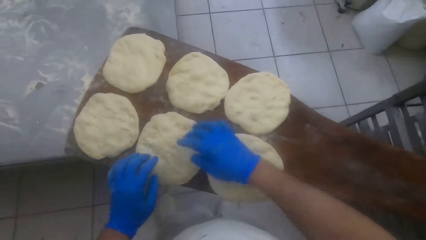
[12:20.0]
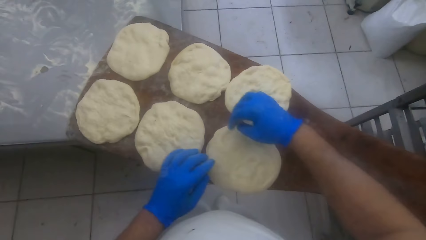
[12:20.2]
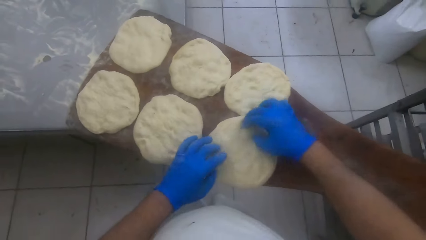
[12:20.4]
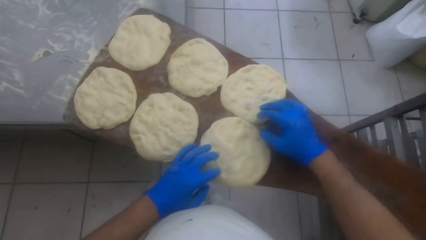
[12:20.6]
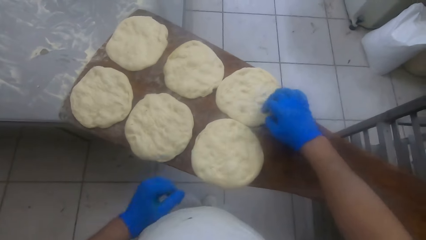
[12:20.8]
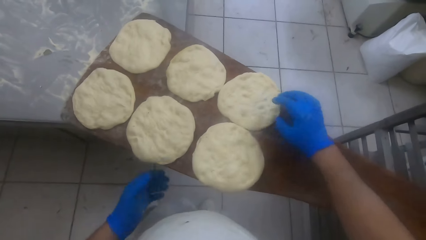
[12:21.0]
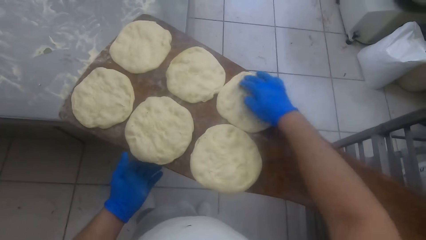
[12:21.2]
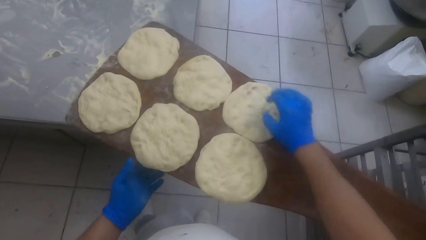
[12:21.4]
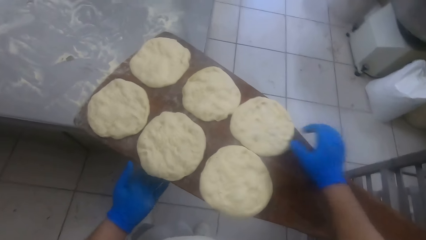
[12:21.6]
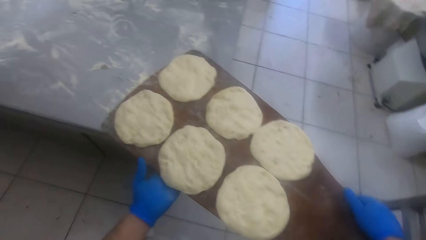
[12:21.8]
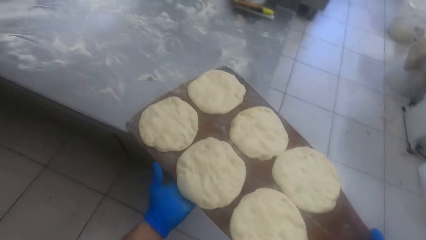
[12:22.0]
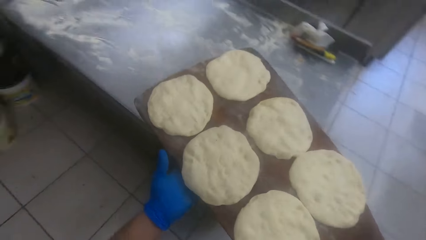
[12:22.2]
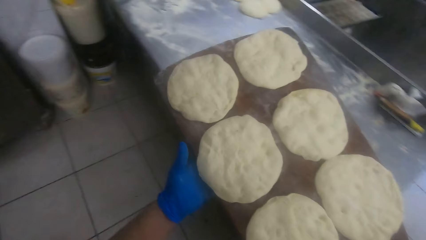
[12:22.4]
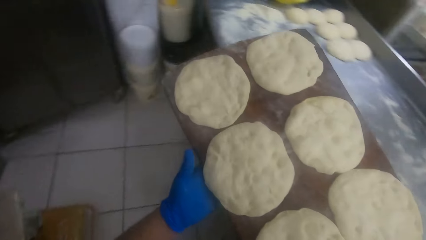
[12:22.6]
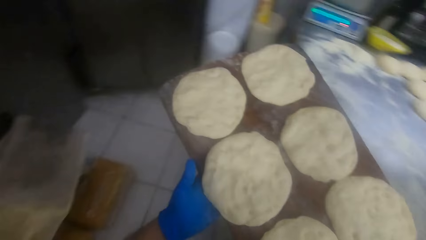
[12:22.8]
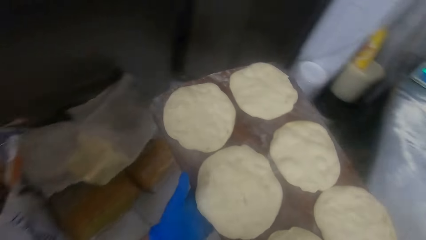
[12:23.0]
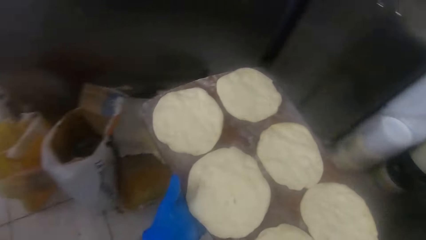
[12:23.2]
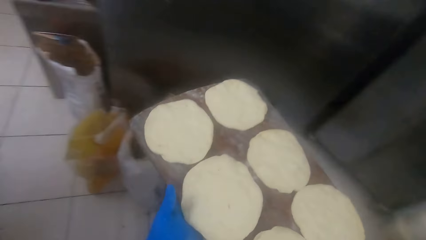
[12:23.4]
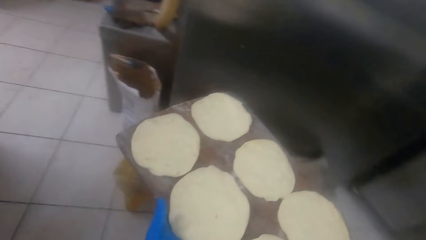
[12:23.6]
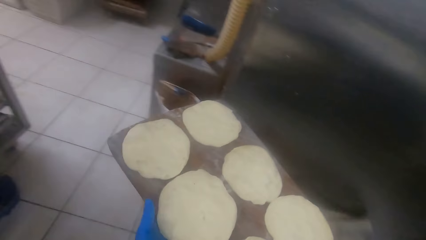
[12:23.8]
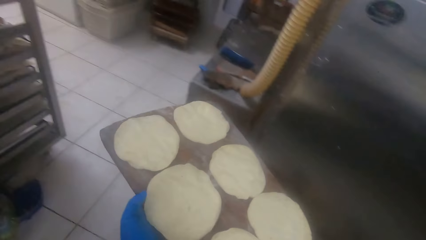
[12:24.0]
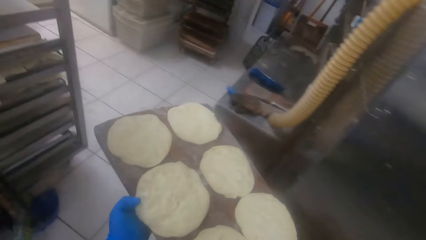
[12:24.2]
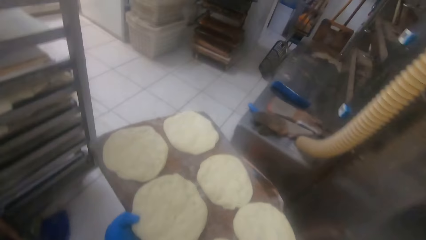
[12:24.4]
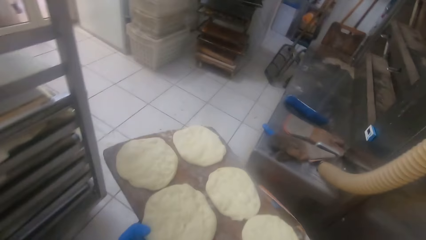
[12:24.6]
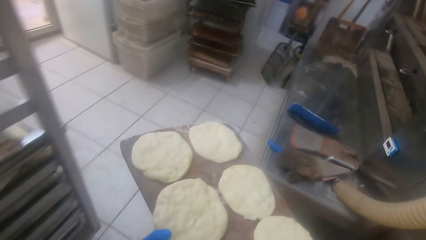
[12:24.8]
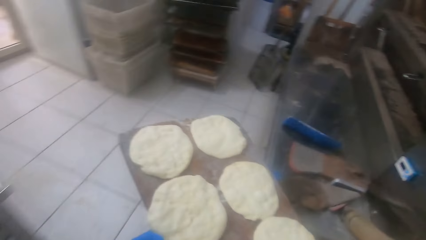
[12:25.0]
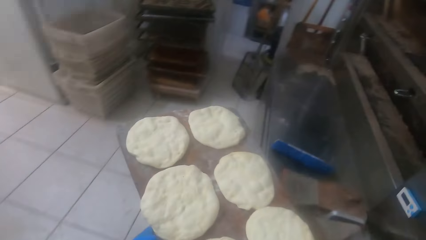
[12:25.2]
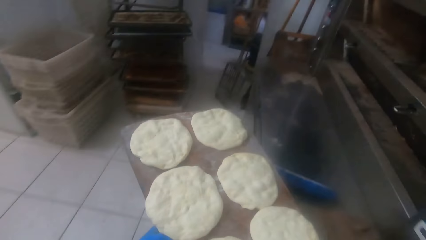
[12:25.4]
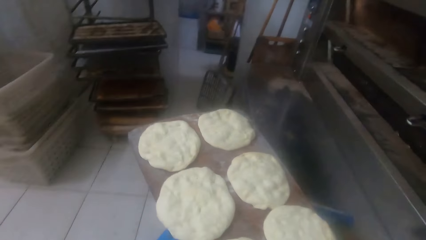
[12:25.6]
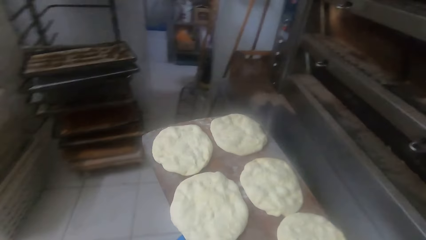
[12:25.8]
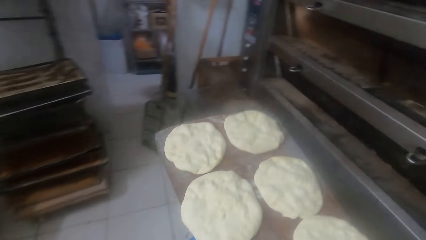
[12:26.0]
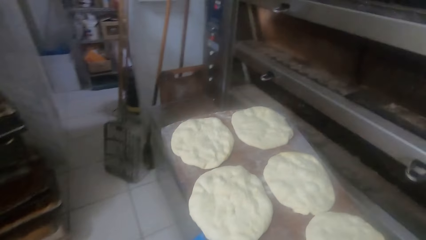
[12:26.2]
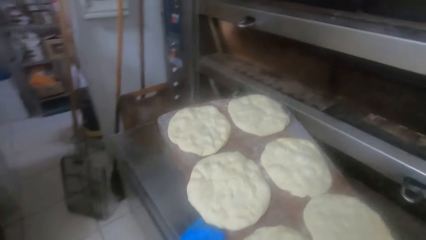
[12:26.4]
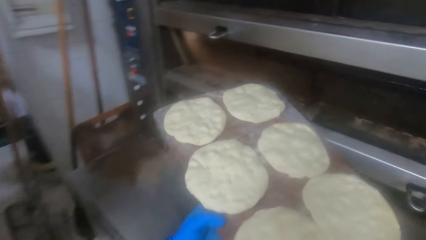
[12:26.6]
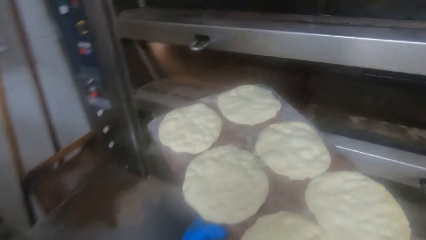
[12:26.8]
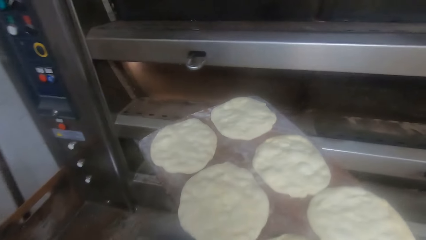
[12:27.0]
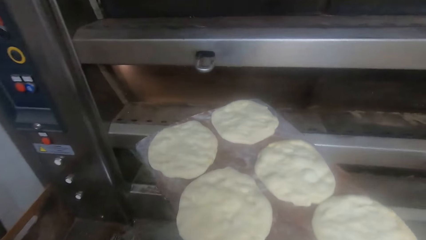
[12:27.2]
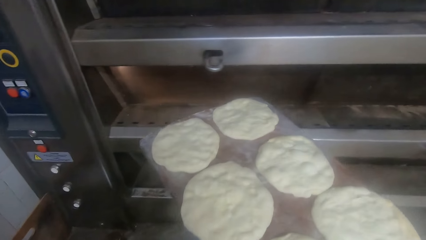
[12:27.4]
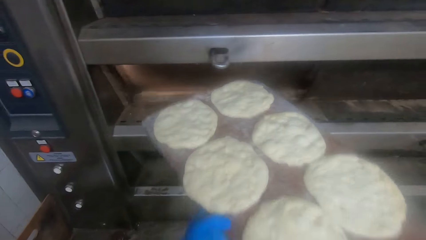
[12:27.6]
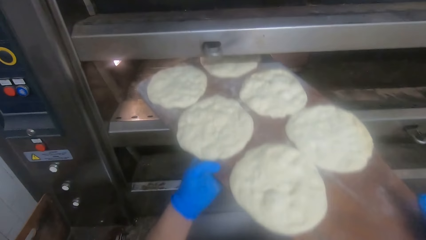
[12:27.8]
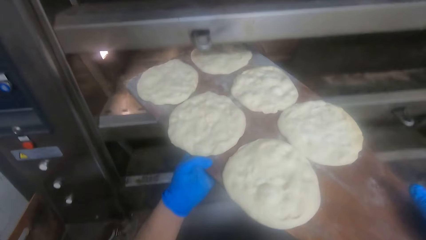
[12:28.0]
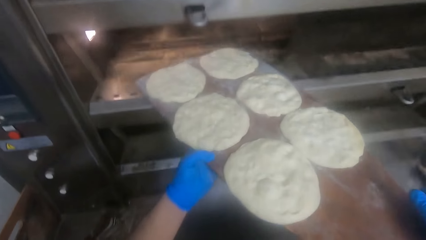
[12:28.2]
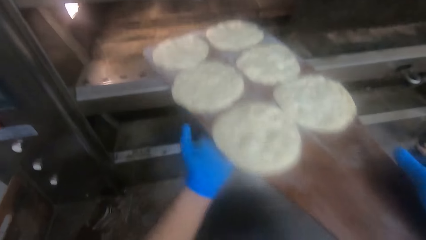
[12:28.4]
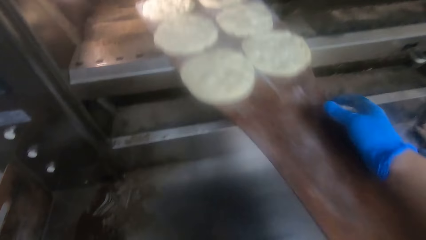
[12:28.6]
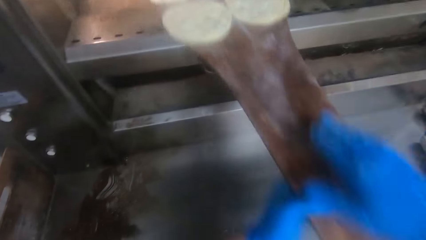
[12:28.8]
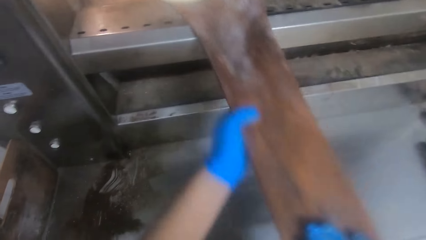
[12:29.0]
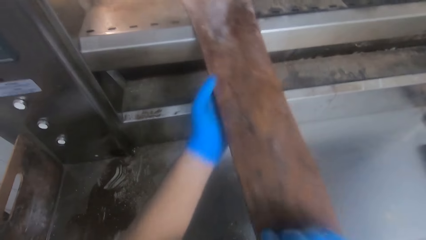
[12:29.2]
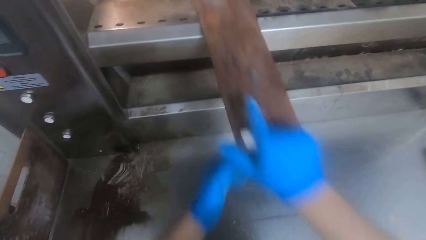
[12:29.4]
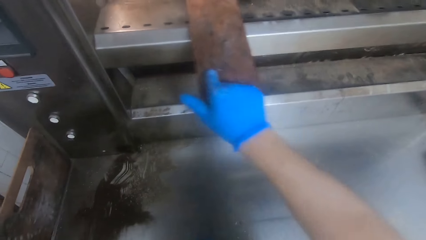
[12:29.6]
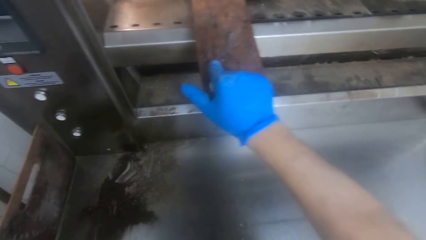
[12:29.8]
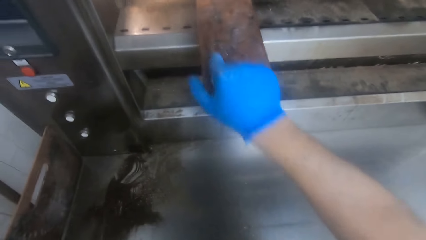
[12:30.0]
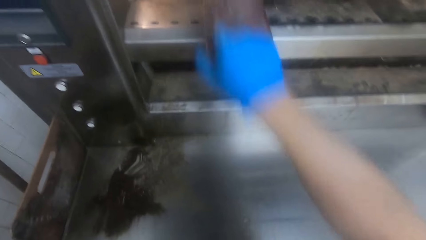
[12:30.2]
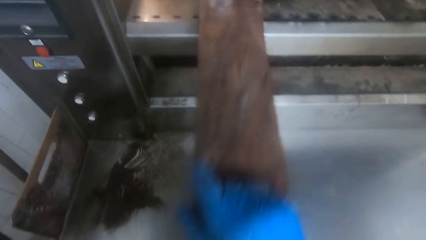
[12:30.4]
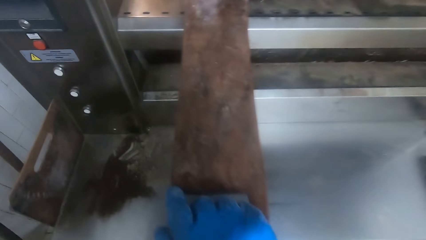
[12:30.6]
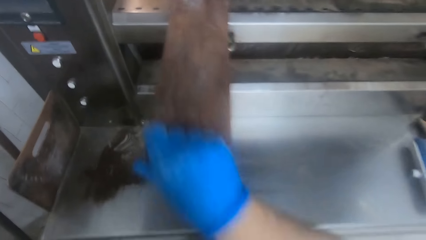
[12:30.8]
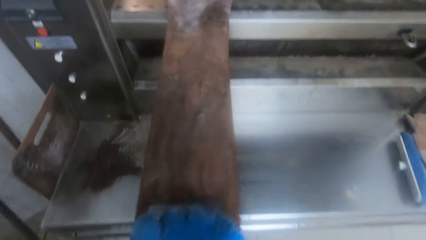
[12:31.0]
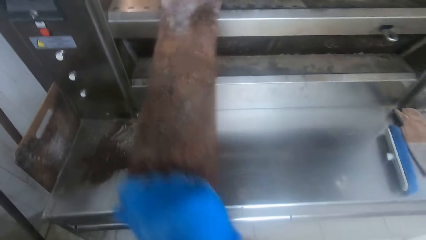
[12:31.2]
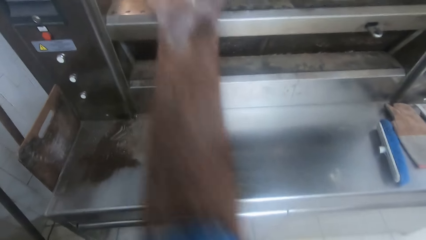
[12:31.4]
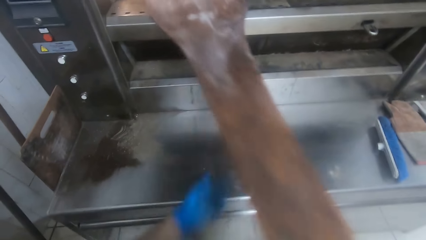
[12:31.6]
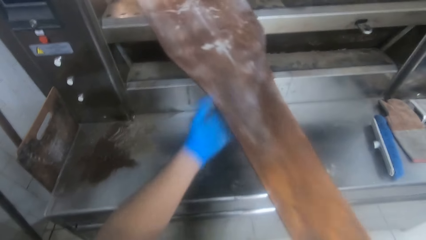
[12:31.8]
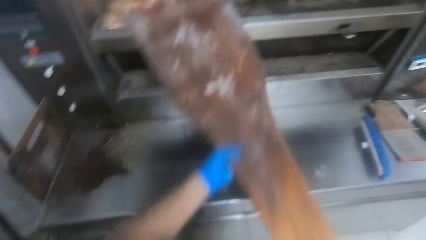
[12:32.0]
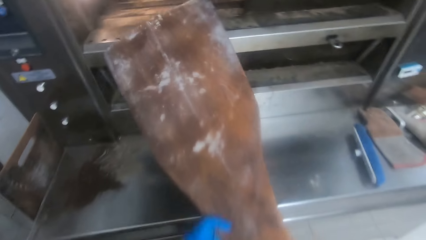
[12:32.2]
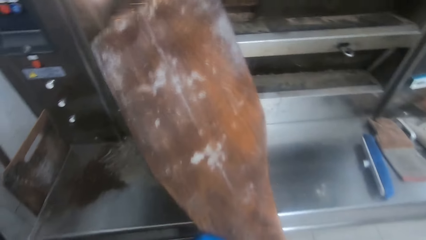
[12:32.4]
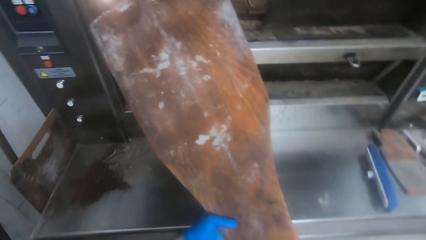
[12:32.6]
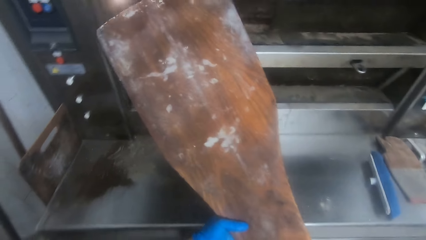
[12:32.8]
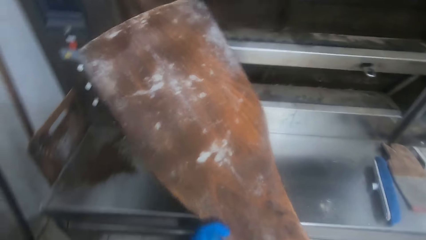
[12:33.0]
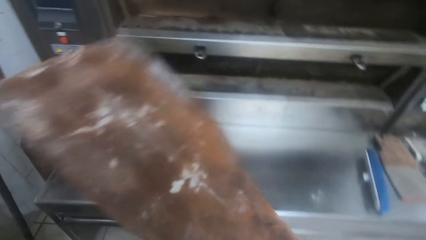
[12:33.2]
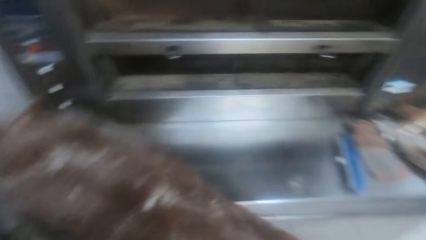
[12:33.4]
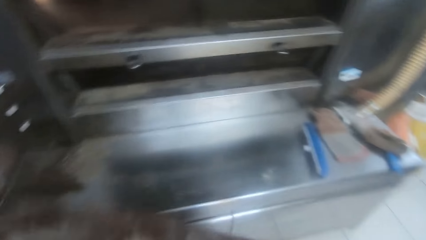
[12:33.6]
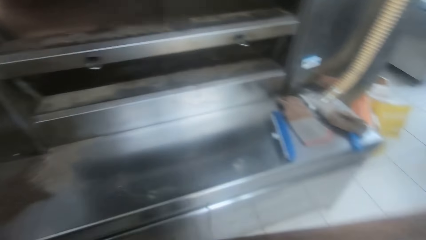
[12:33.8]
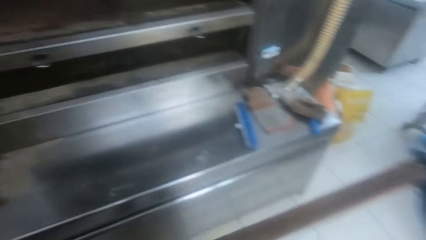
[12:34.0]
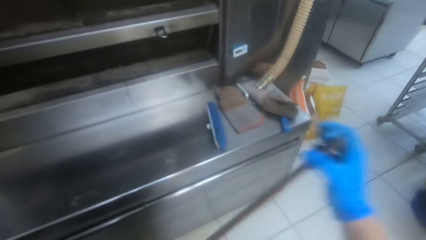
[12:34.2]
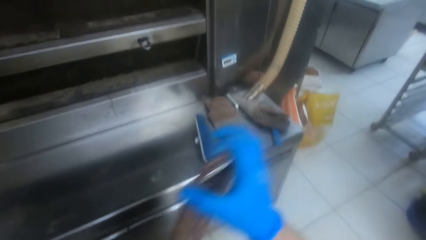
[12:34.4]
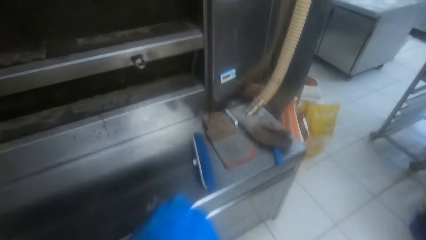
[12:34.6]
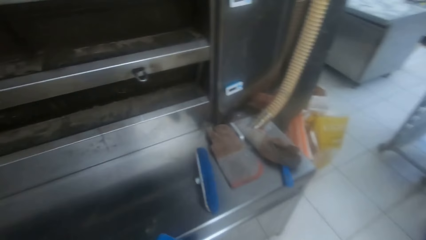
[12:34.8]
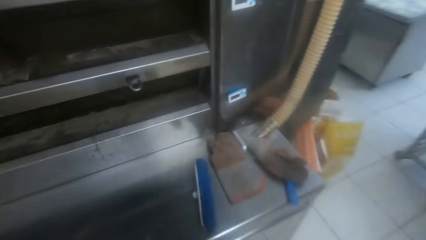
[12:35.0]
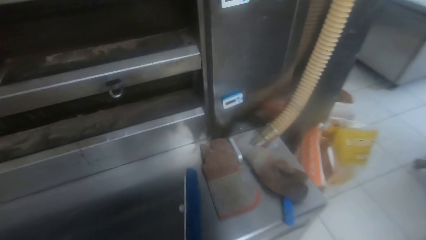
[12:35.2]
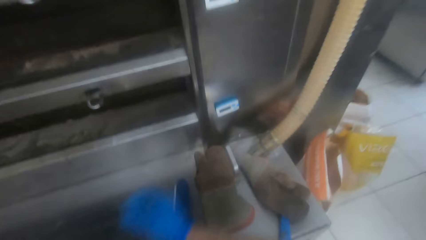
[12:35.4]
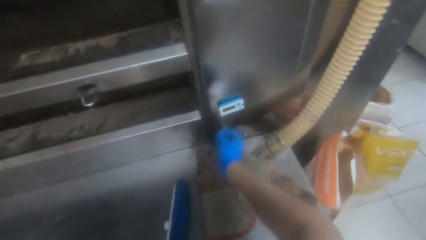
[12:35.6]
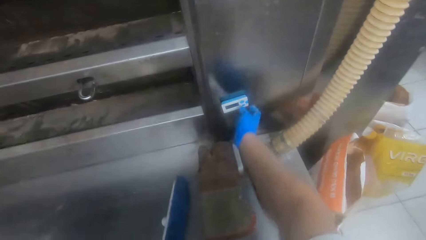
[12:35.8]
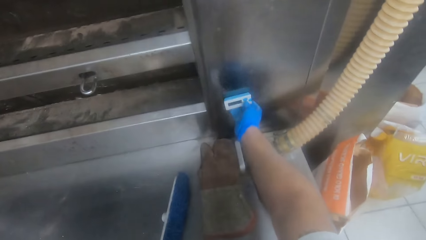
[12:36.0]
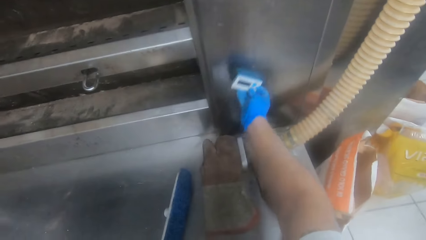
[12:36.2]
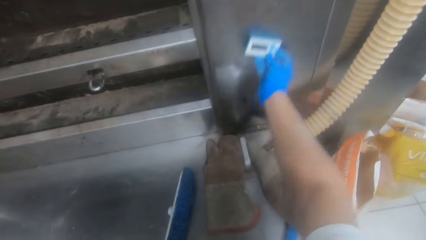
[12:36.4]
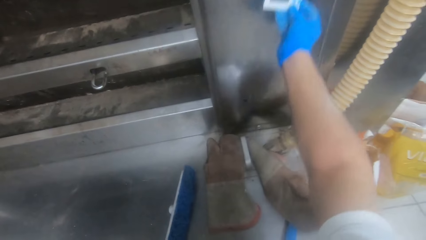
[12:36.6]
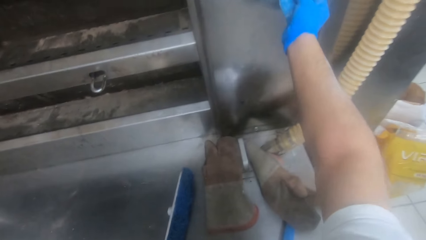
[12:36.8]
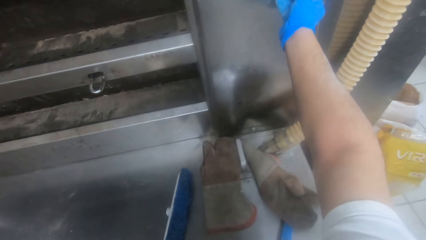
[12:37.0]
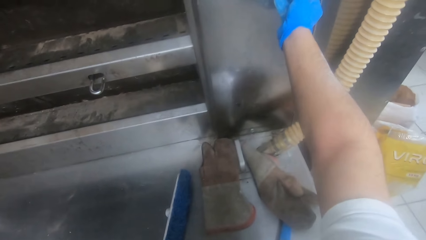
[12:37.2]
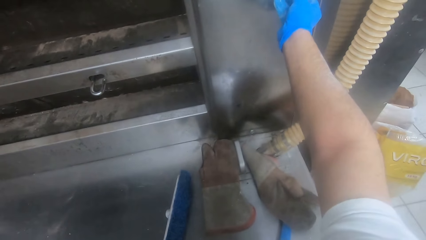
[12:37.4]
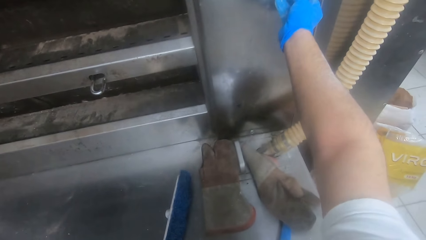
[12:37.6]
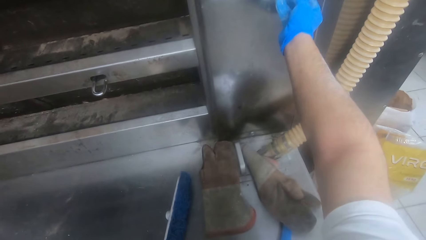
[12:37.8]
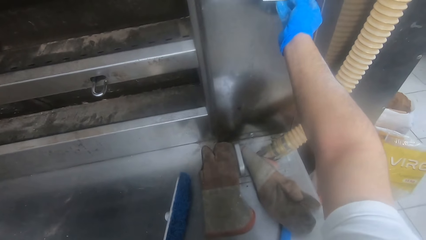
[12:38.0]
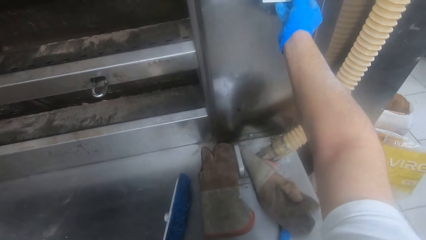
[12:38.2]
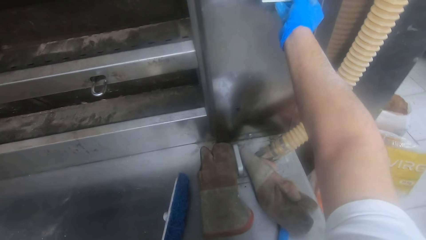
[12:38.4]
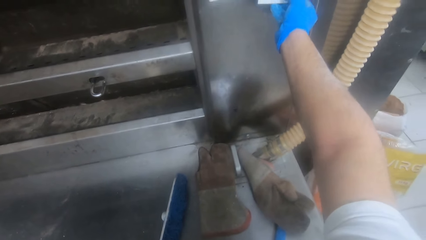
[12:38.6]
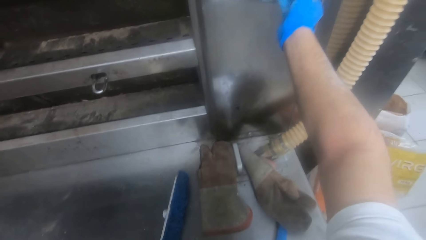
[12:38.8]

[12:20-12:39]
The camera wearer picks up the peel board. He carries the peel board to the oven. He puts the peel board into the oven. He places the doughs on the oven. He jerks the peel board with his right hand. He removes the peel board from the oven with his right hand. He holds the peel board with both hands. He stares at the peel board. He lowers the peel board on the ground. He walks around. He adjusts a temperature controller on the oven with his right hand. He presses a button on the temperature controller with his right hand.
